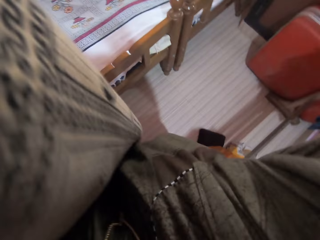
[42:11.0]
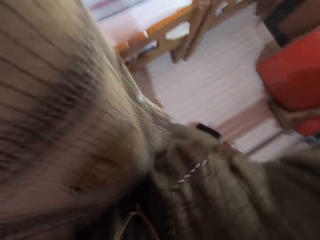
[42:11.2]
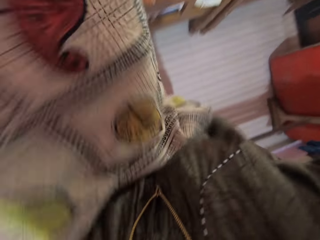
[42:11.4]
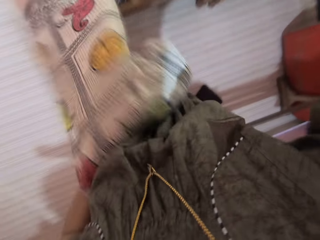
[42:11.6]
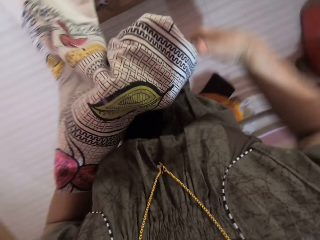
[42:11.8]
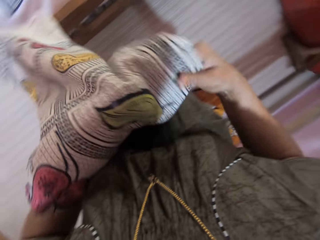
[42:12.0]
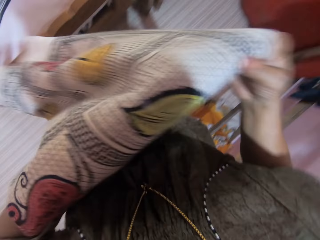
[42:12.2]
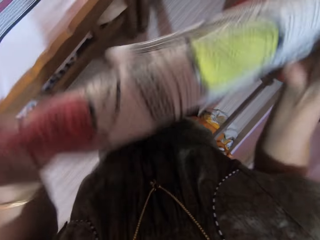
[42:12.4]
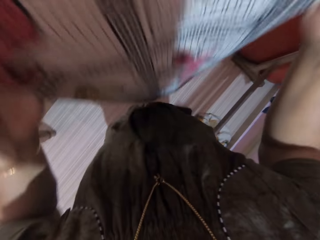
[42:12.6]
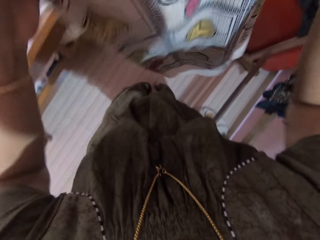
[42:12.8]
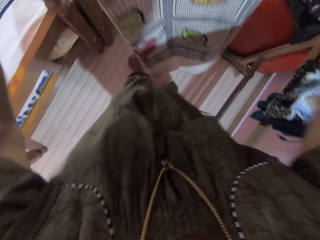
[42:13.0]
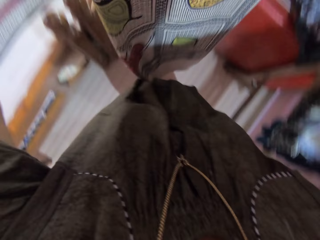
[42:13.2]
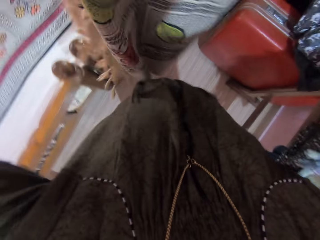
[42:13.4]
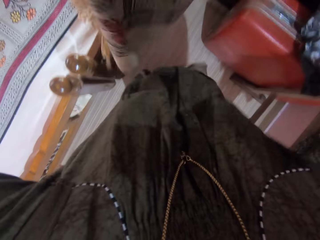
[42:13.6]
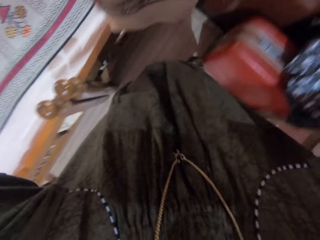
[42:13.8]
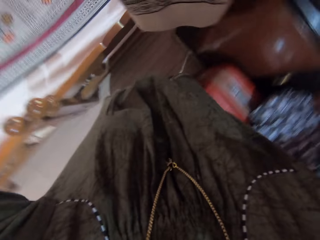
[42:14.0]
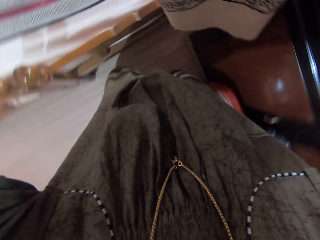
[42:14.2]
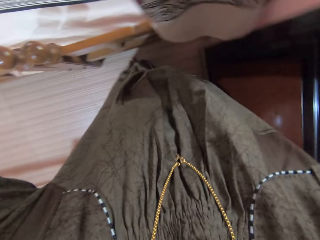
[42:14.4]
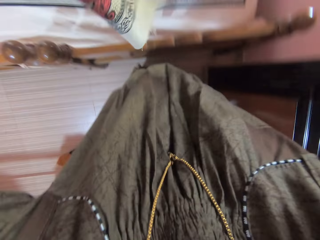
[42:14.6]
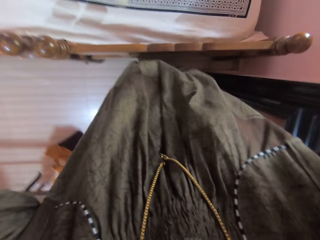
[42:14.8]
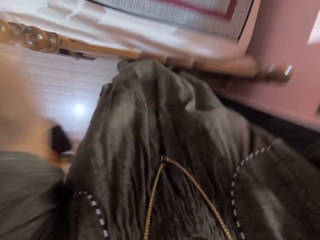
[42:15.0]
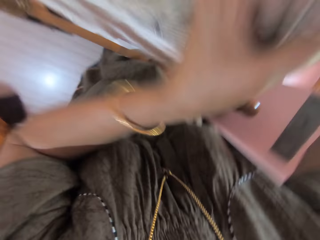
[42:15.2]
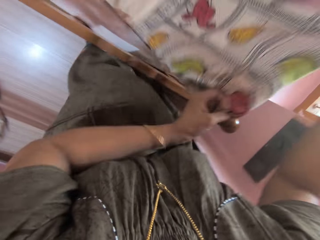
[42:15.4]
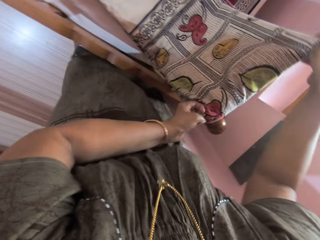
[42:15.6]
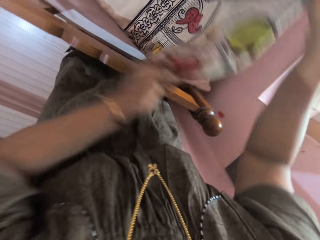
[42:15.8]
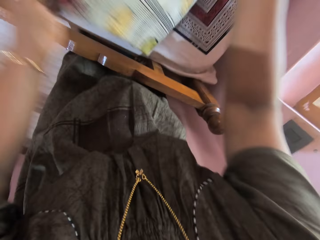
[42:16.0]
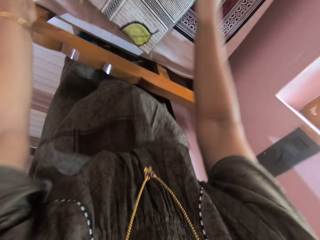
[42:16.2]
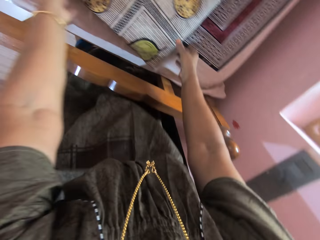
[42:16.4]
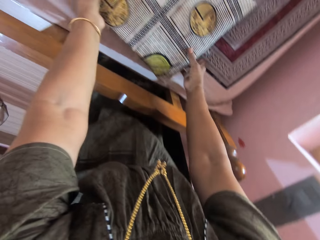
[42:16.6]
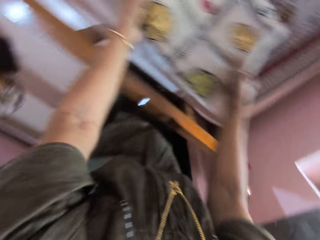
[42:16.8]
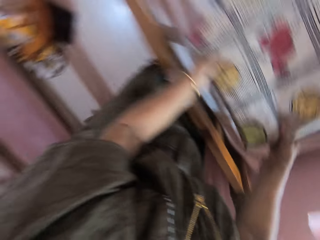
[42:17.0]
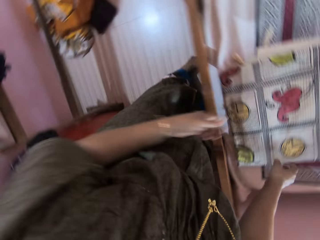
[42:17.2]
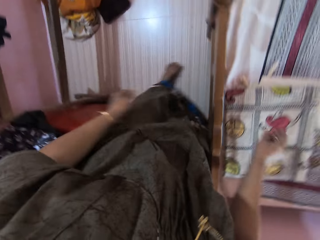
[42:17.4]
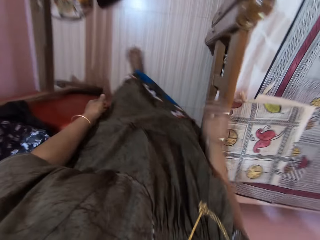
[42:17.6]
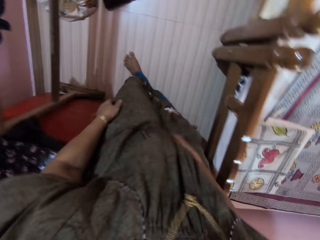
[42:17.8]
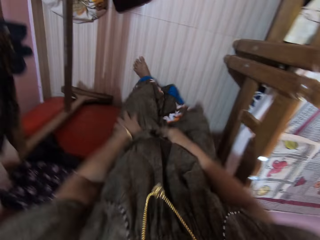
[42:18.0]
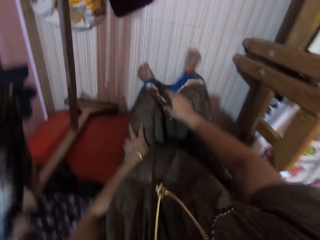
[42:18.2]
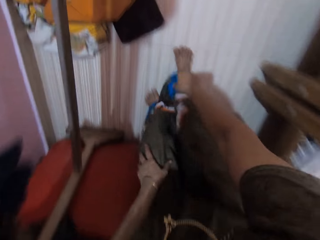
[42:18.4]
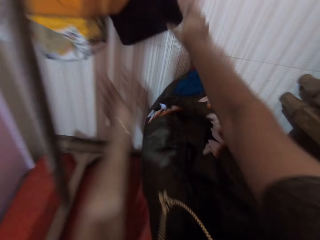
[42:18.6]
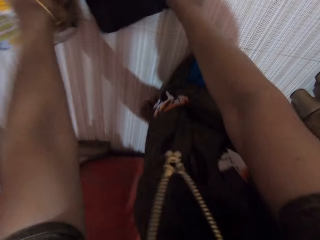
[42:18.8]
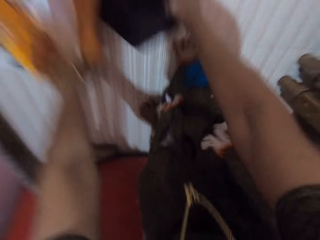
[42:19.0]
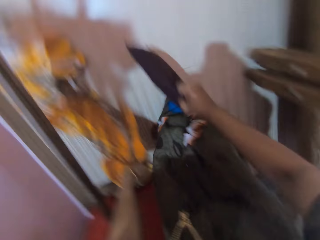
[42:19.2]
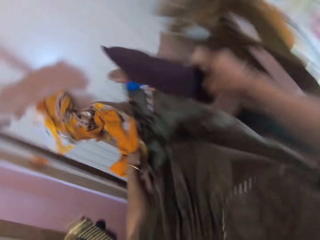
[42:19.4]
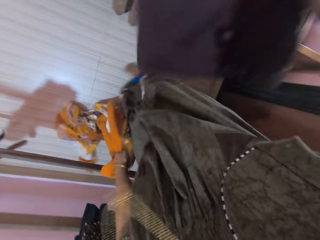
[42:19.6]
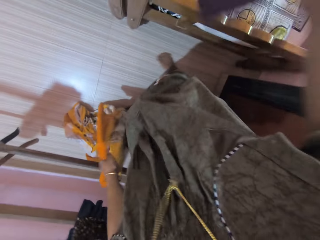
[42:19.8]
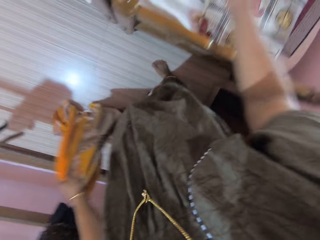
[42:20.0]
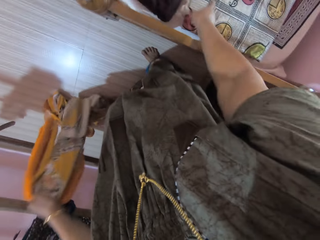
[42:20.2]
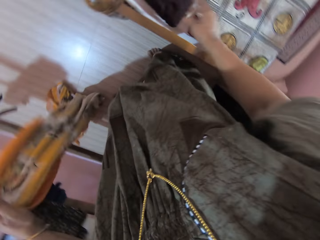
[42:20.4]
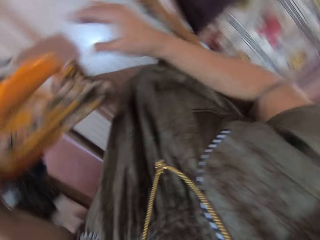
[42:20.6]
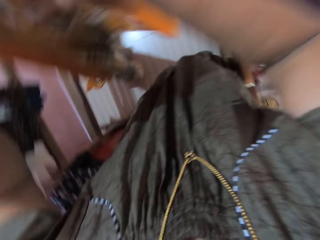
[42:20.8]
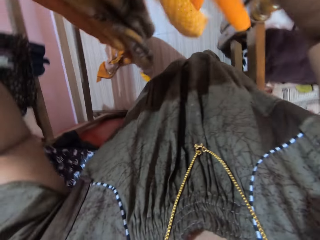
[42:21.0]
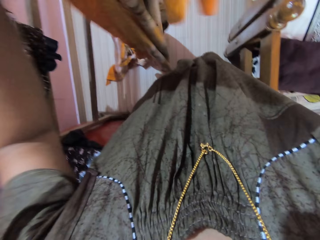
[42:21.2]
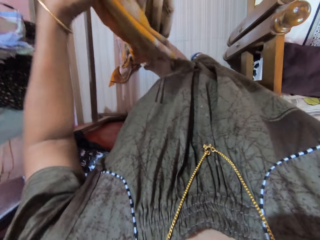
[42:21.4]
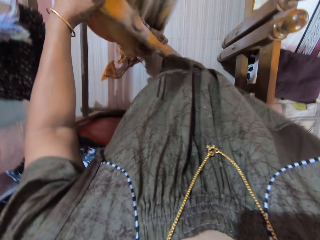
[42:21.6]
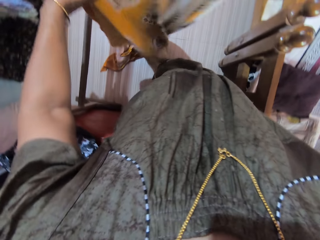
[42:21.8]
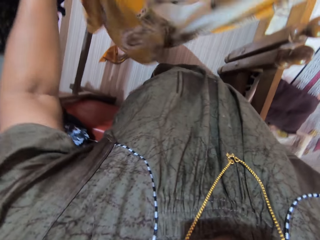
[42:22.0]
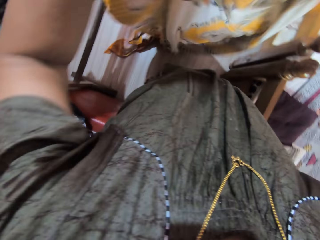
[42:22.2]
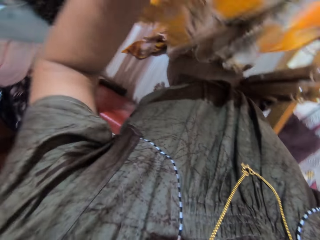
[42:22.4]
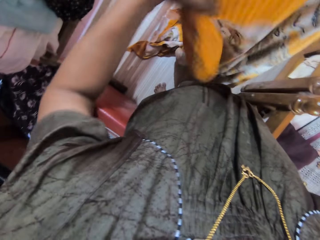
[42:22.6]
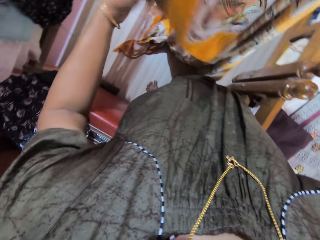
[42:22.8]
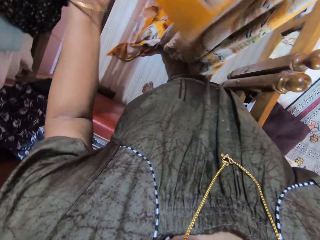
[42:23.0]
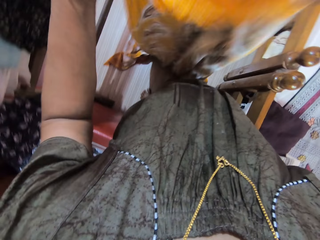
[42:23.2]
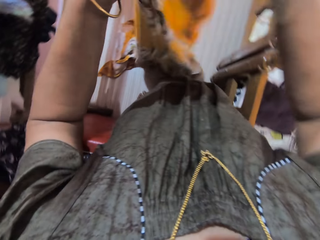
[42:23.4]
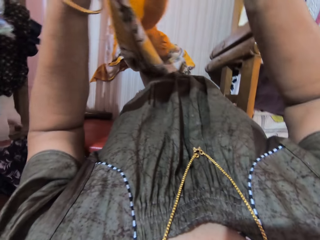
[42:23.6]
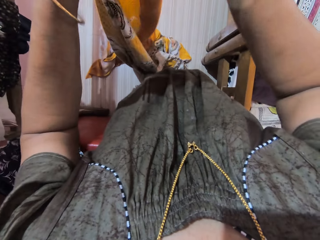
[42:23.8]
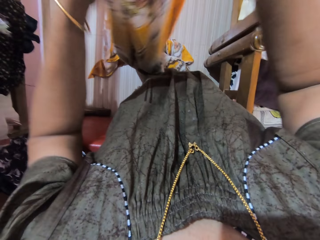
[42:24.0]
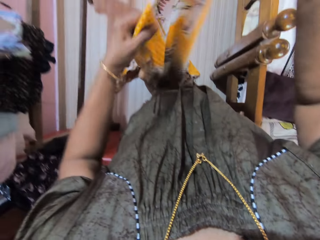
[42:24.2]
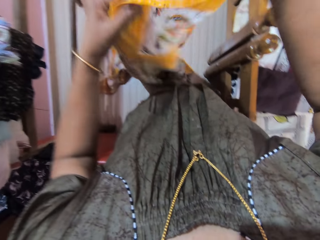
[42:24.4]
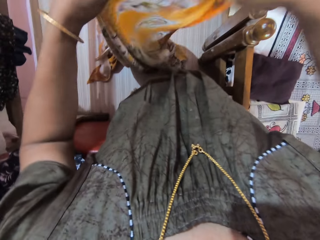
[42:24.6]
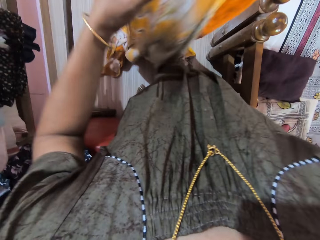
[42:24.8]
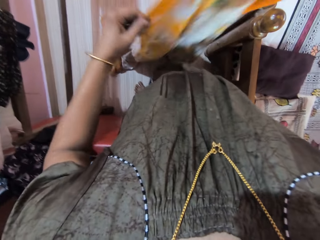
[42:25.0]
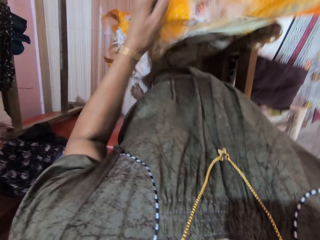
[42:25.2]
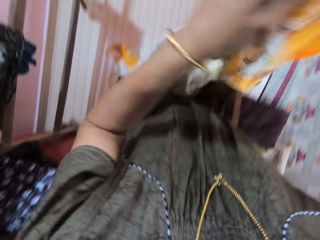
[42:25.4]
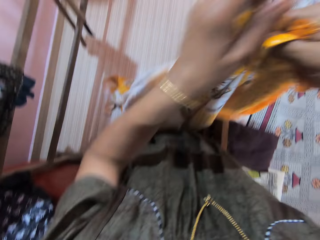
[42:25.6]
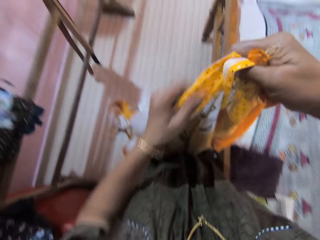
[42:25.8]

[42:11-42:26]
The camera wearer lays the bed sheet onto the bed. She folds the bed sheet on the bed with both hands. She adjusts the bed sheet on the bed with both hands. She picks up another piece of cloth and another bed sheet on the floor with both hands. She drops the piece of cloth onto the bed with her right hand. She folds the bed sheet with both hands. She spreads the fabric.

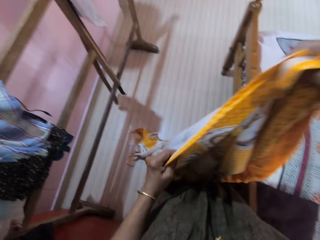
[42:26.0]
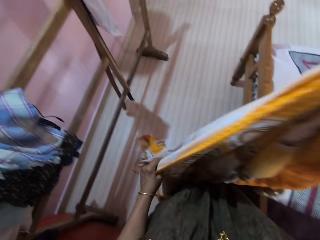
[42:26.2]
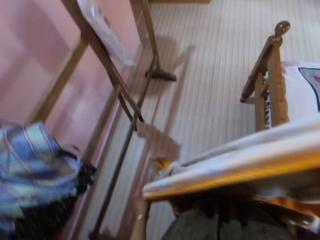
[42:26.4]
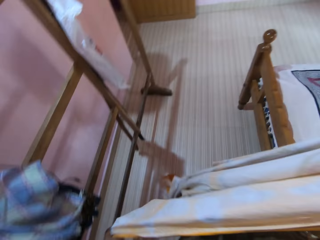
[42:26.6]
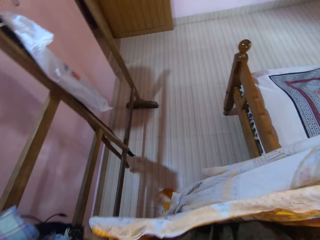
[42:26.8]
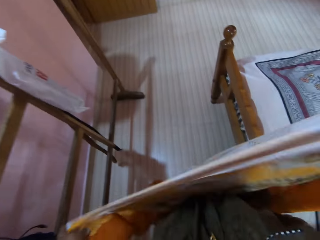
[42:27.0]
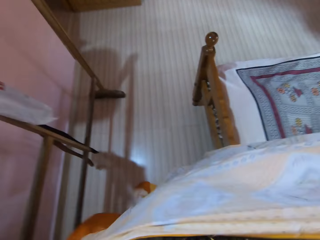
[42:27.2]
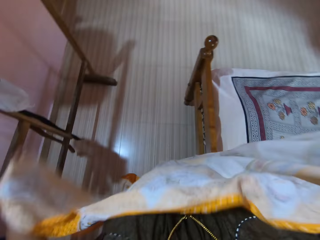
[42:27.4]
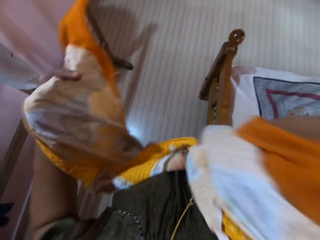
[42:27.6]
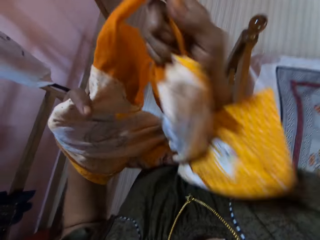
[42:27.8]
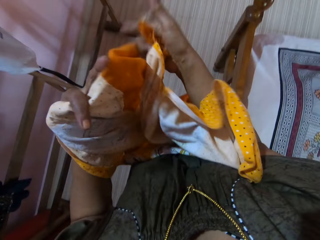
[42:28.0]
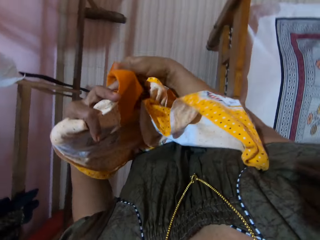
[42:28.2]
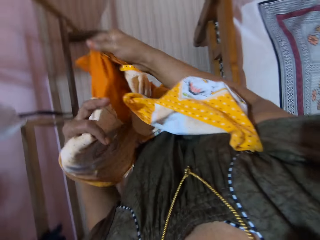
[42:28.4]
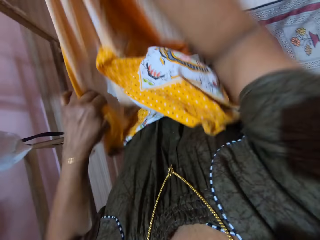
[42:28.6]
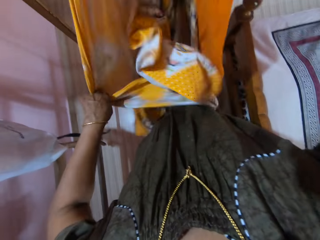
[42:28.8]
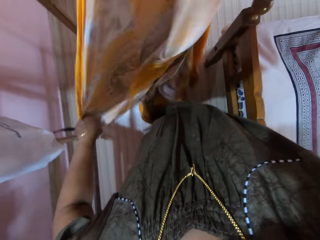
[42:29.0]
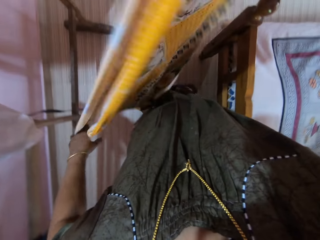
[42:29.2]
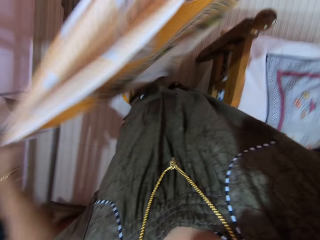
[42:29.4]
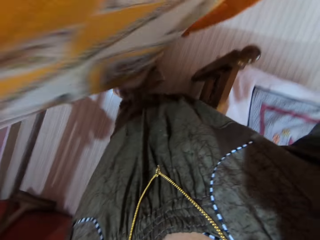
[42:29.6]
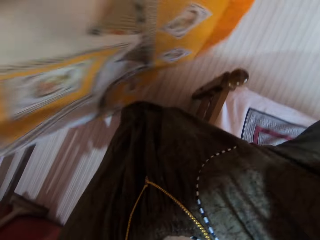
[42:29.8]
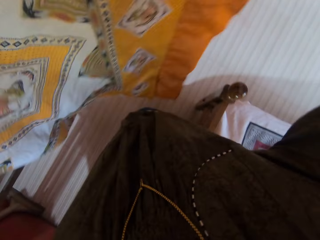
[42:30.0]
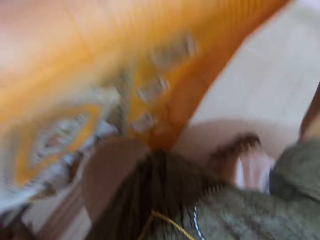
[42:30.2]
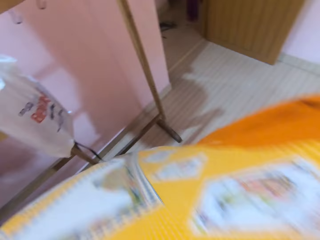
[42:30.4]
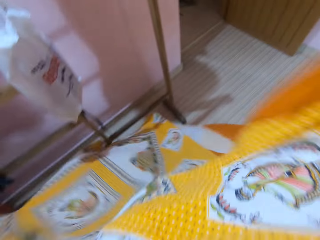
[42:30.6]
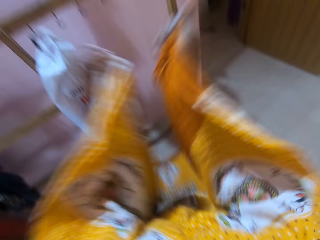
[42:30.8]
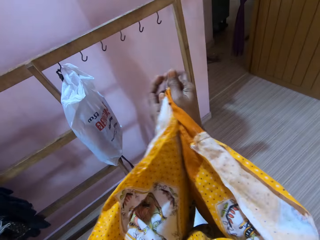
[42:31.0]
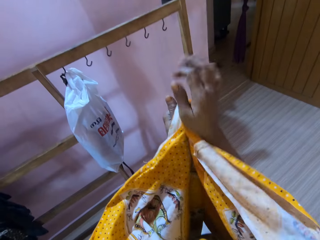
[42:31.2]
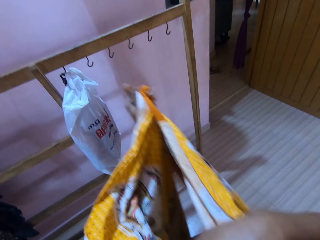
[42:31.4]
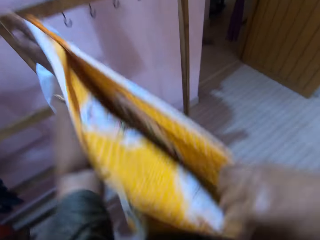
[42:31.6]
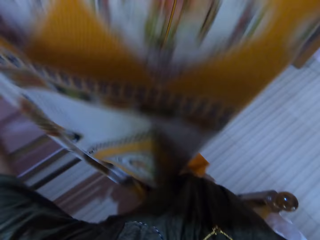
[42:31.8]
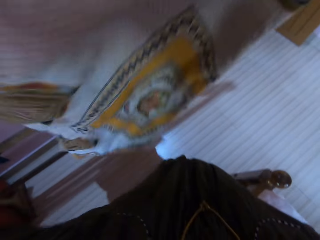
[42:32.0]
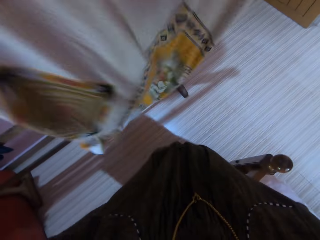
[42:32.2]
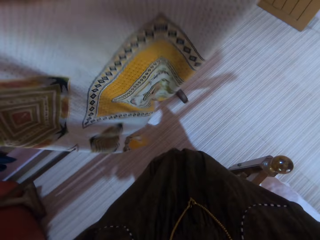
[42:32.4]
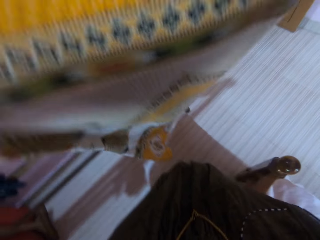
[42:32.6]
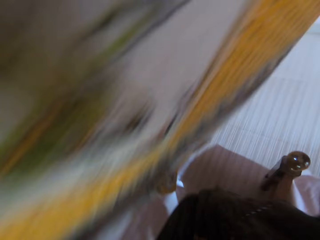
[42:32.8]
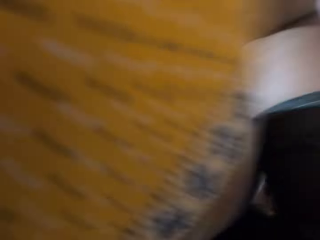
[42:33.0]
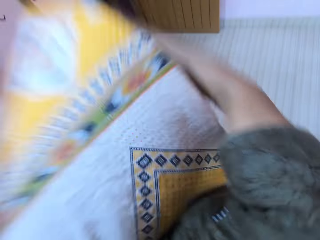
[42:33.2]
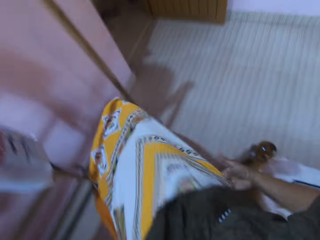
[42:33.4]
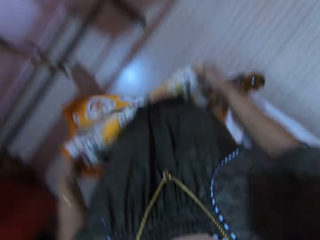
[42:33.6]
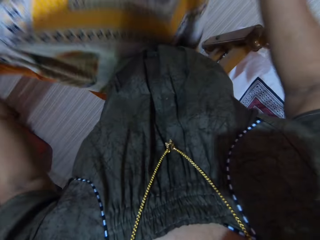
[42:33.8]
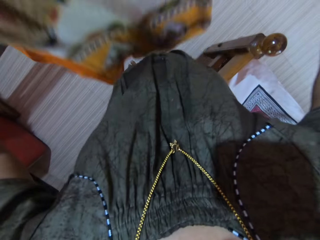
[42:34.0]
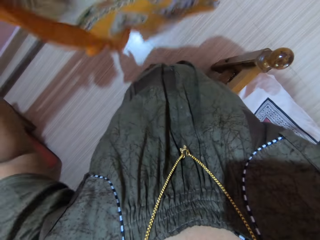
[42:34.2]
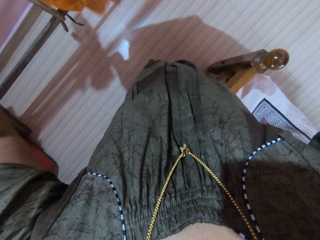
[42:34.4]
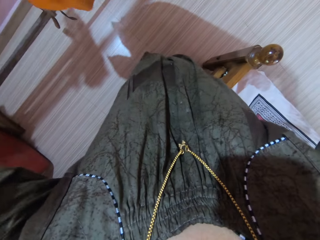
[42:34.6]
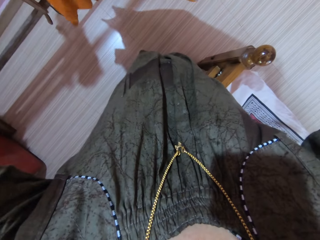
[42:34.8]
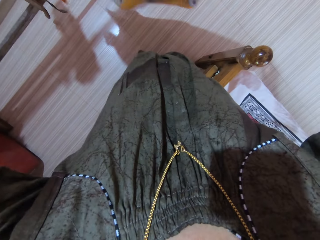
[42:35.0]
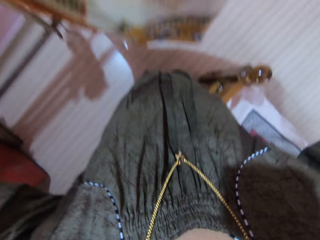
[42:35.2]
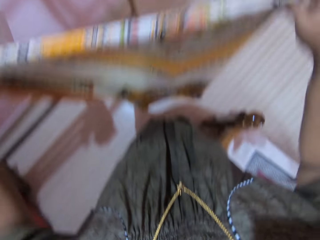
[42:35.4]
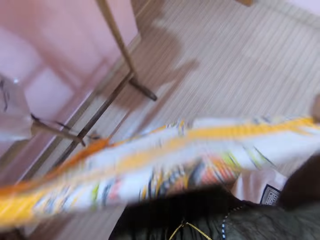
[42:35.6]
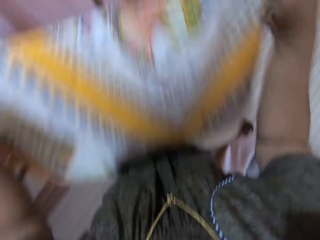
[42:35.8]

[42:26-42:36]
The camera wearer folds the fabric.
